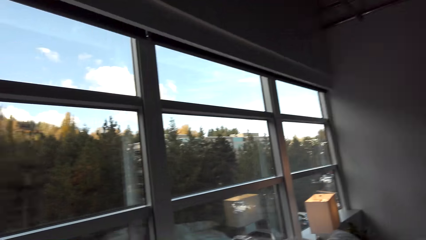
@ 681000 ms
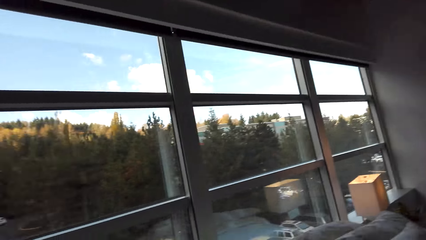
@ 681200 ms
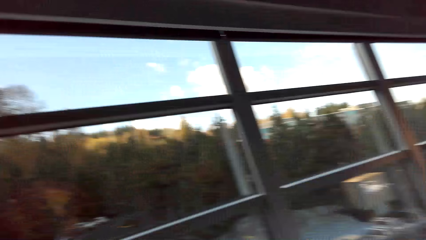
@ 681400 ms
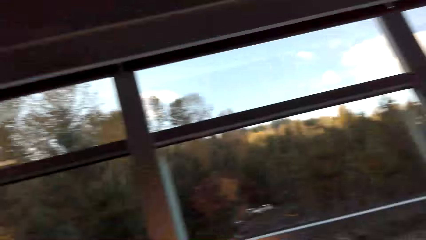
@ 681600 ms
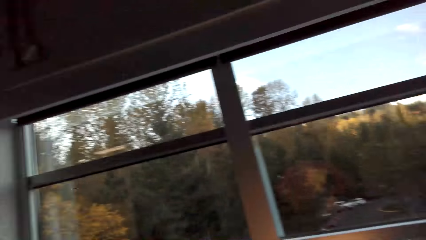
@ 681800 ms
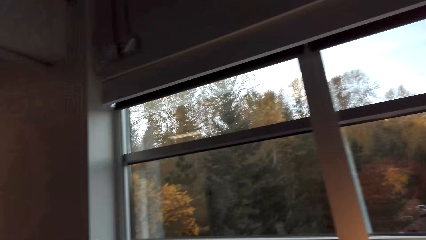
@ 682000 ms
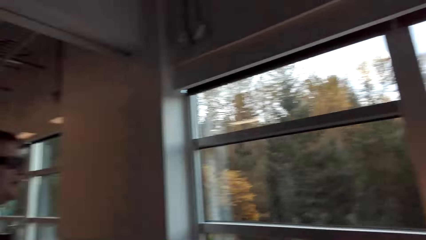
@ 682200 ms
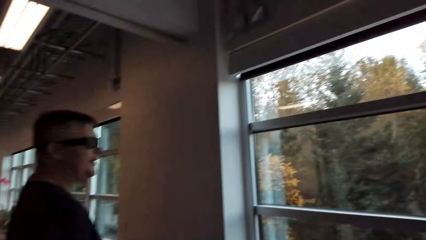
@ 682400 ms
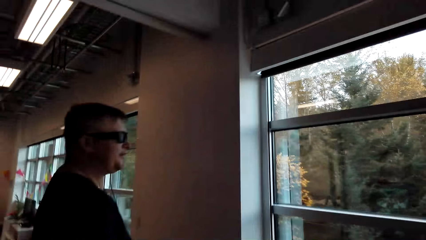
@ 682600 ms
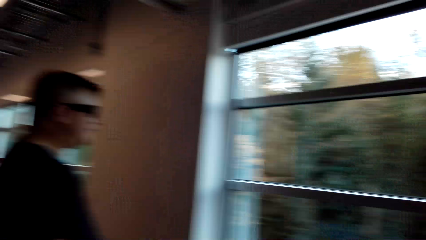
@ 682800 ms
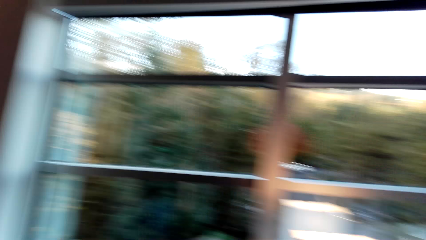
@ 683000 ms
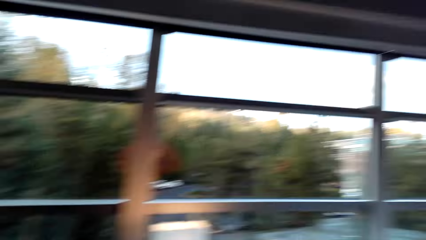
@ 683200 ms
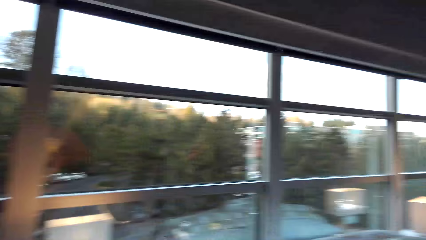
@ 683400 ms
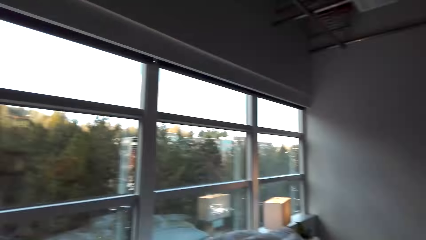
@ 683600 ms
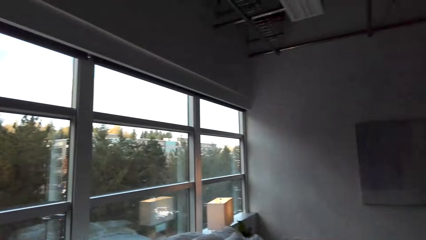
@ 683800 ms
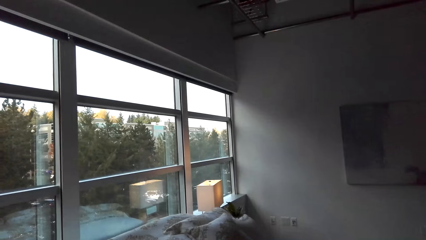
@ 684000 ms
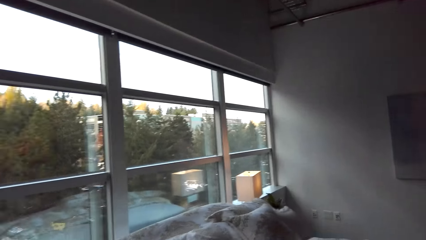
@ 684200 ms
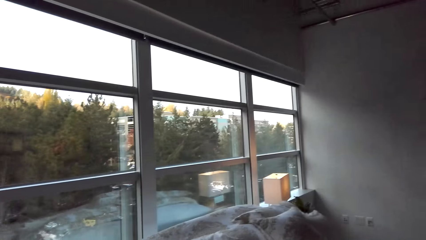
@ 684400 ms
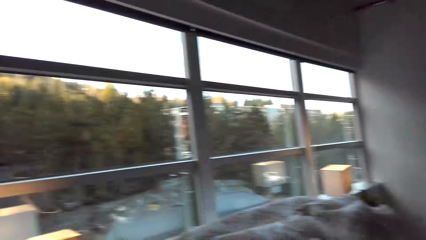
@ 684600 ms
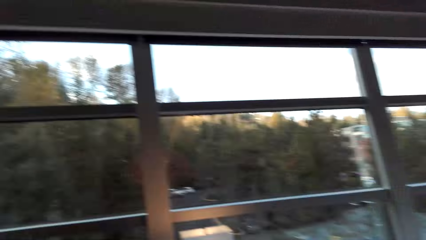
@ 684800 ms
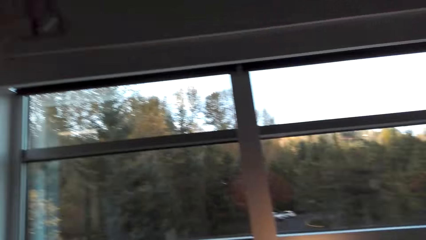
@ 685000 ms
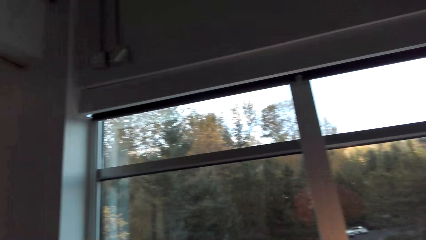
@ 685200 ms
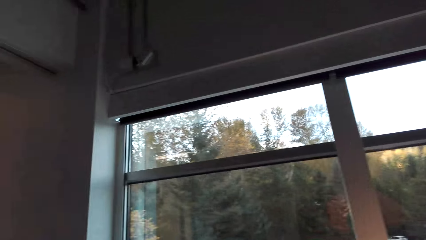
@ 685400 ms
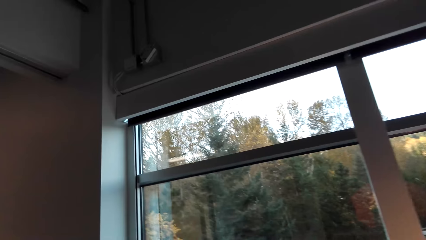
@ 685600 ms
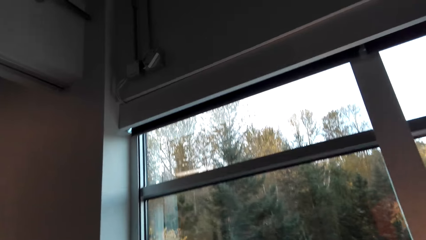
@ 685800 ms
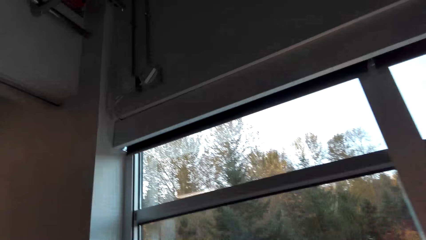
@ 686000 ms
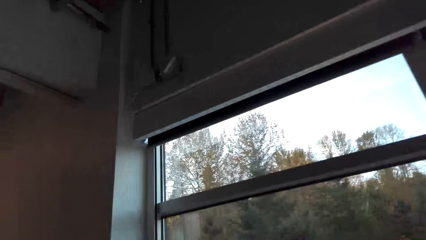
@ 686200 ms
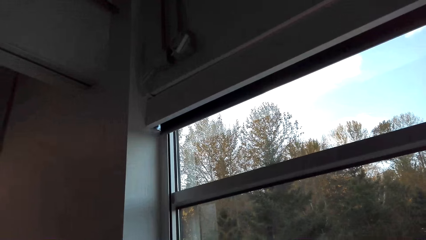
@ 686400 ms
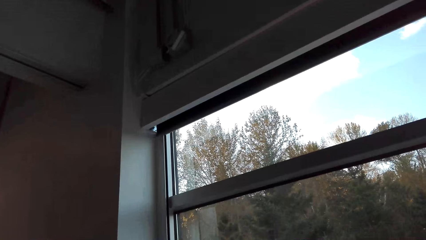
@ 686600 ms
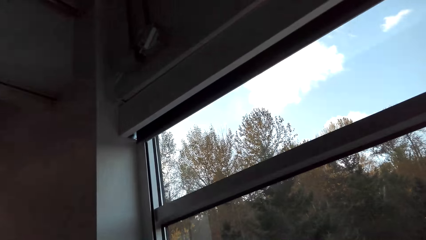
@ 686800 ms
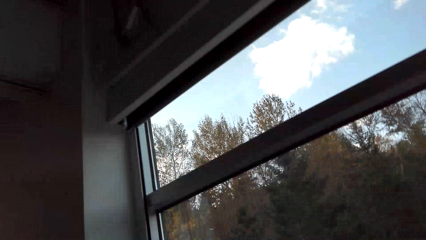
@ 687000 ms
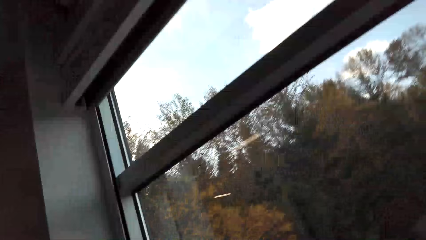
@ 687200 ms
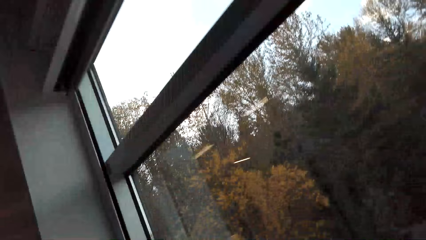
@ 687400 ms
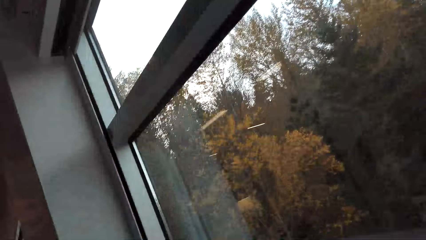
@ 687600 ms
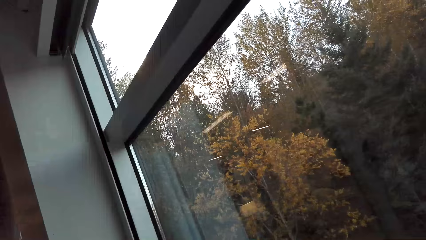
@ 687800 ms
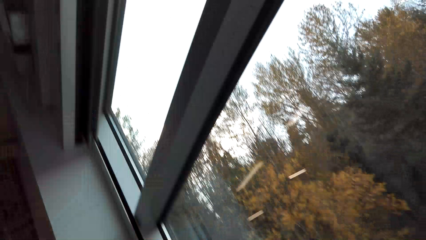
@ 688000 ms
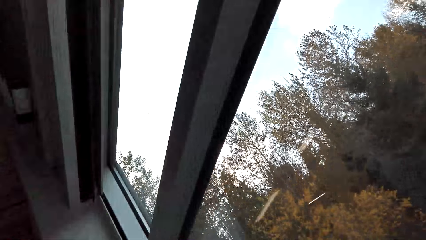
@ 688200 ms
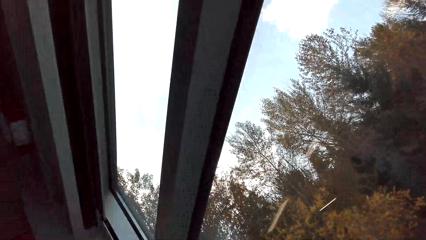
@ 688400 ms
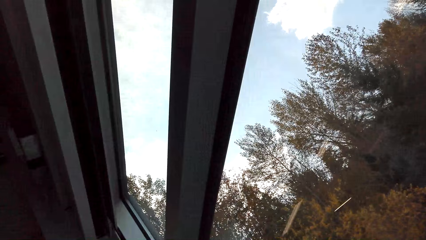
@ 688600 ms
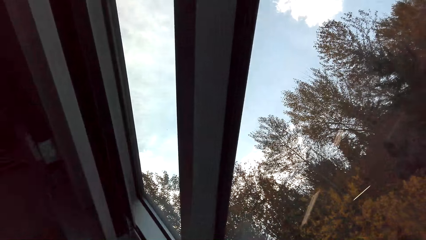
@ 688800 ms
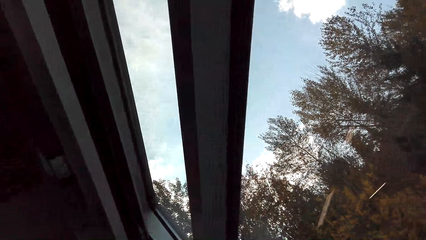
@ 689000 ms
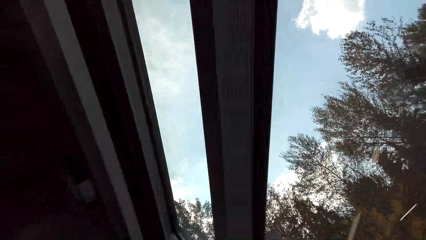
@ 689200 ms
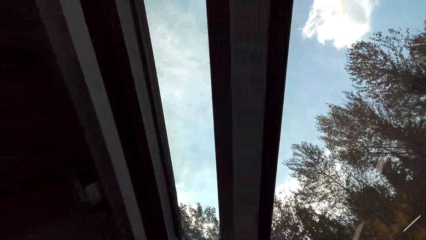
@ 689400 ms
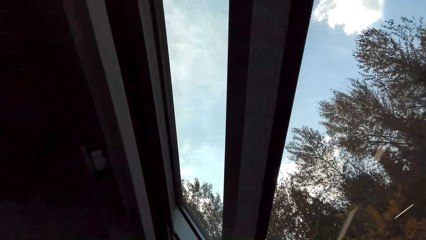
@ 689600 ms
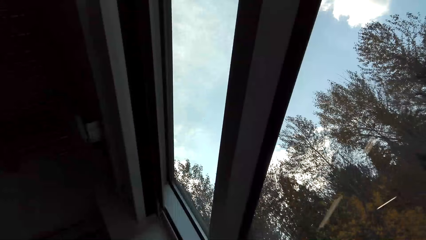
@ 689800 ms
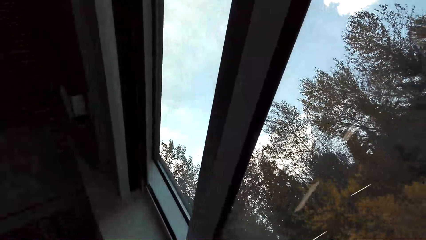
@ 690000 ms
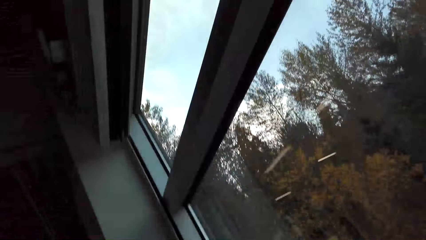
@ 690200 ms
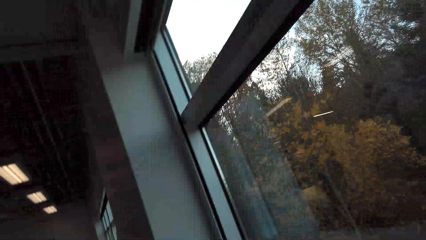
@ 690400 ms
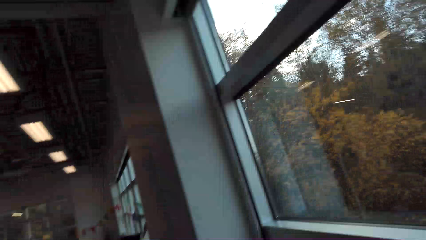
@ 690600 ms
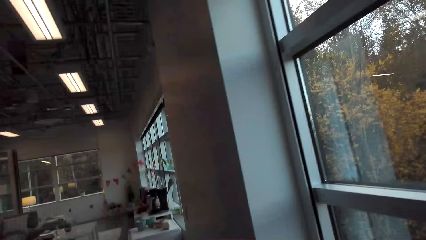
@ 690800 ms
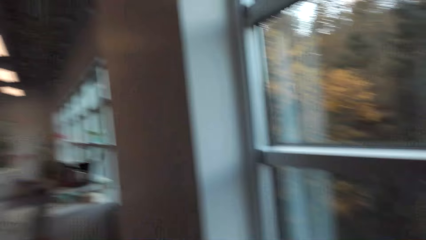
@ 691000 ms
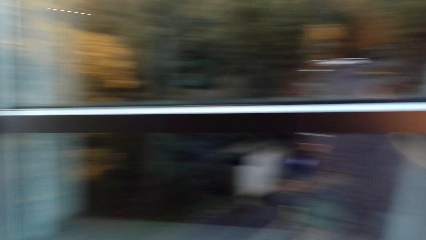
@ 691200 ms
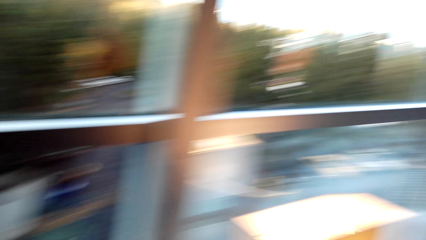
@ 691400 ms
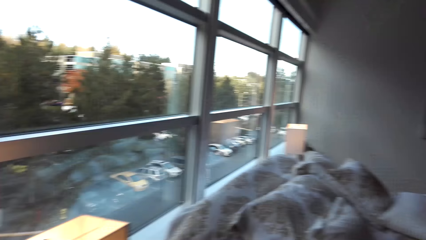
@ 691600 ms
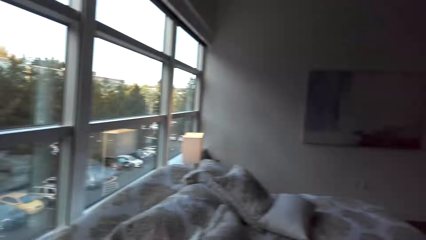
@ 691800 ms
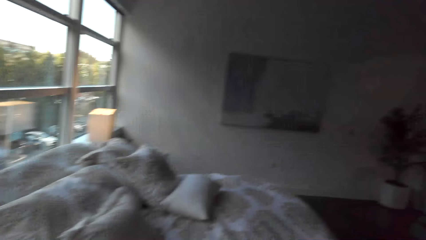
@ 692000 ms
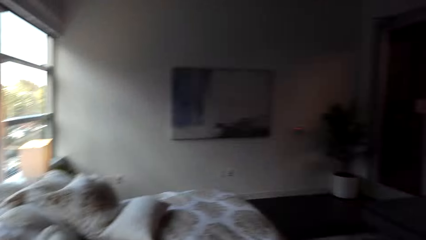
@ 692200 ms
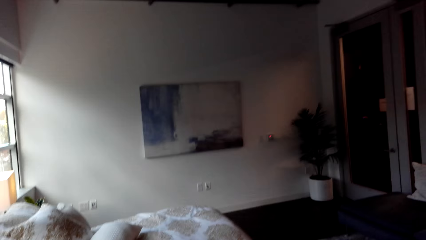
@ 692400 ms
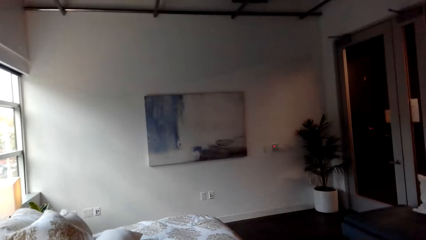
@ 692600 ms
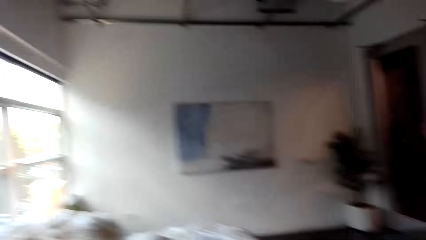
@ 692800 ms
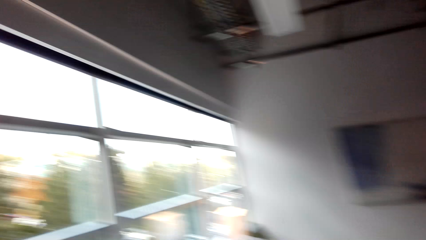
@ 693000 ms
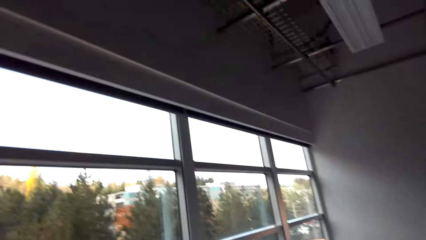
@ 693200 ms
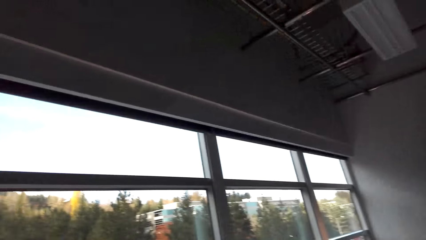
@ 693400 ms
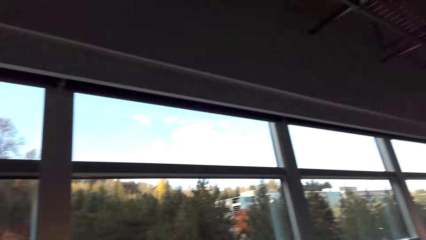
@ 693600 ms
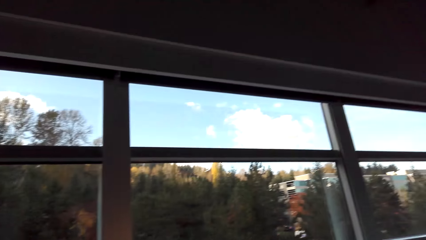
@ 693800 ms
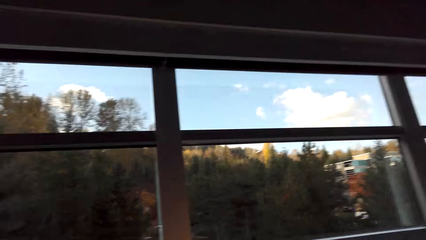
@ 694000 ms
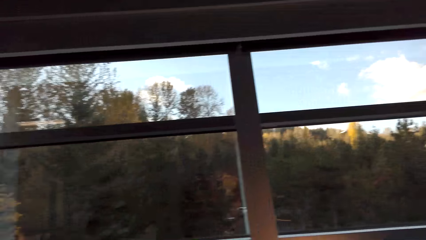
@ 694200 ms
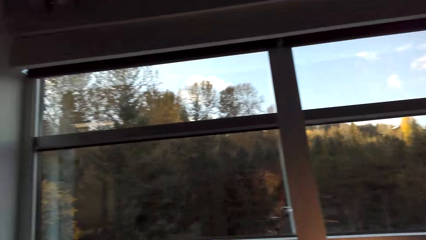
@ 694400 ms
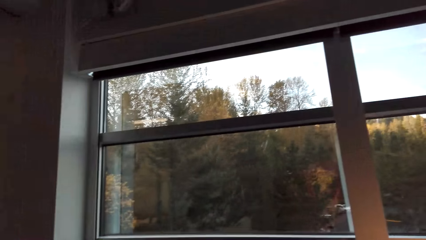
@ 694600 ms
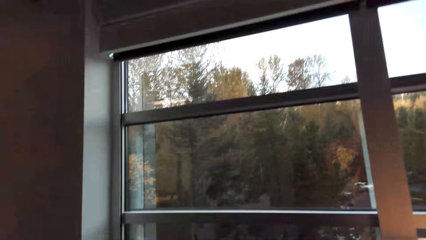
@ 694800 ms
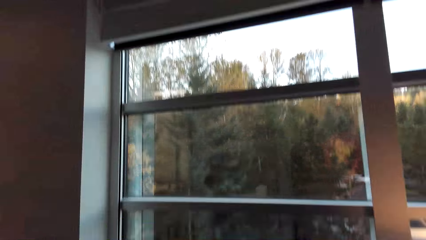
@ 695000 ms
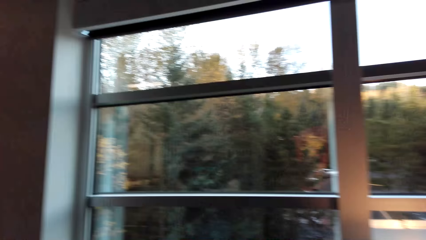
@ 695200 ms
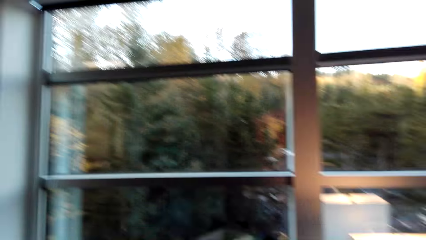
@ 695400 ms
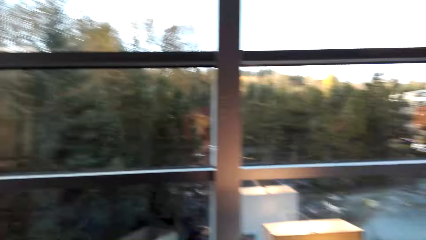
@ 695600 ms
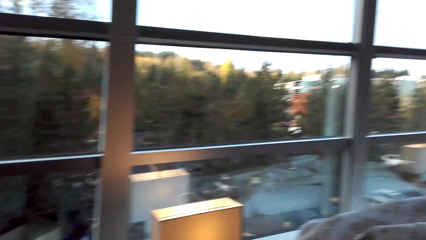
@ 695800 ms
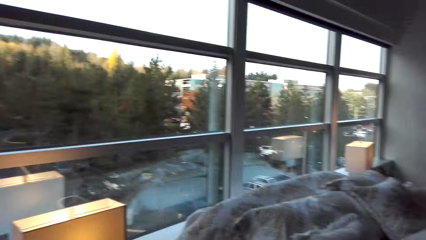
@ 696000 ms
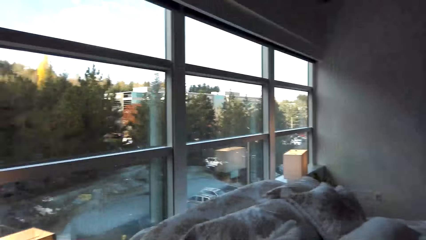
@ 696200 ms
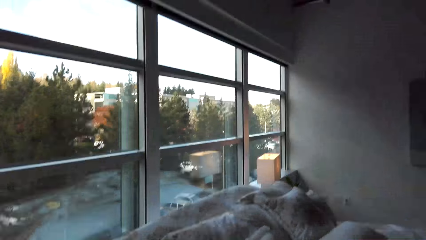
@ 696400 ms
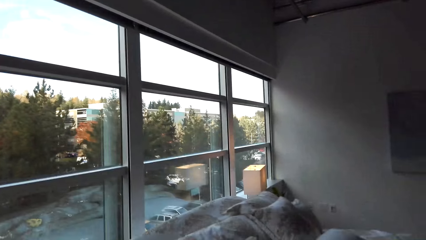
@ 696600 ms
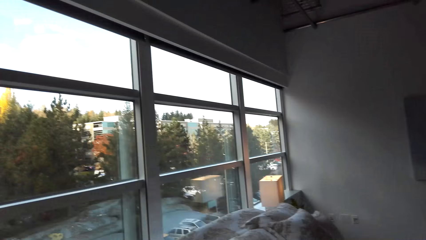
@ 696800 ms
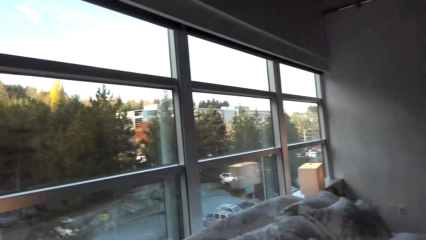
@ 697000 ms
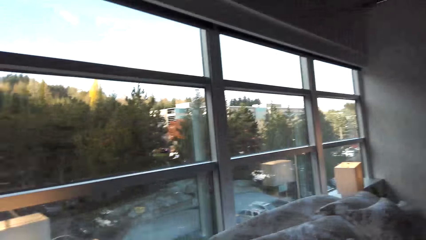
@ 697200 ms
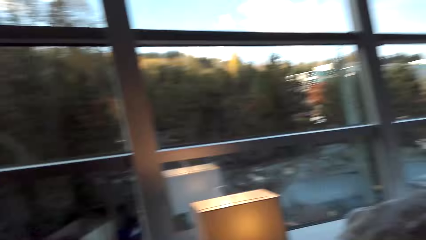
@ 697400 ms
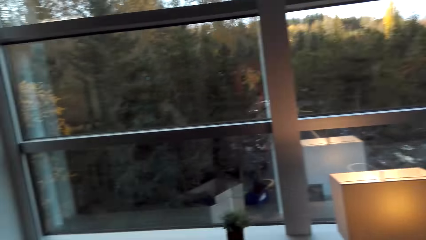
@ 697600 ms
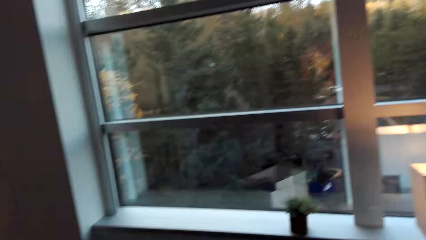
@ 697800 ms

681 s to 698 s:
The camera wearer looks at a man. They gaze out of the window. They look around the room.
